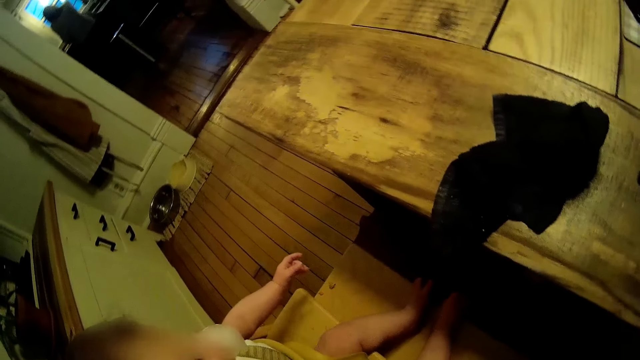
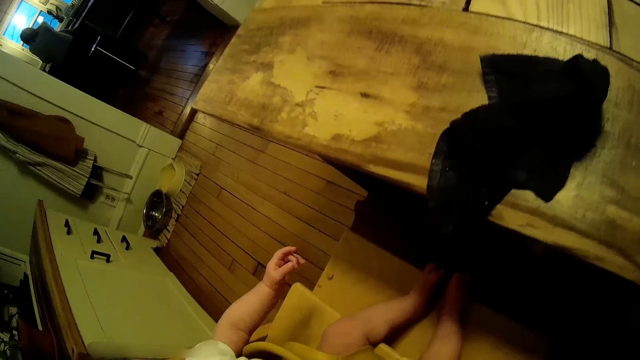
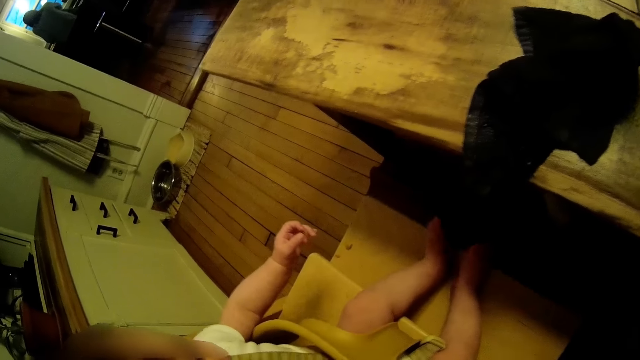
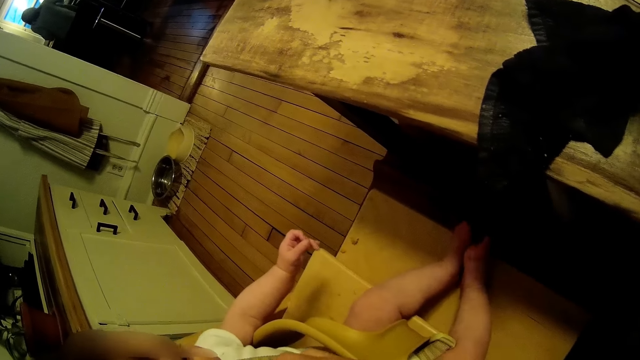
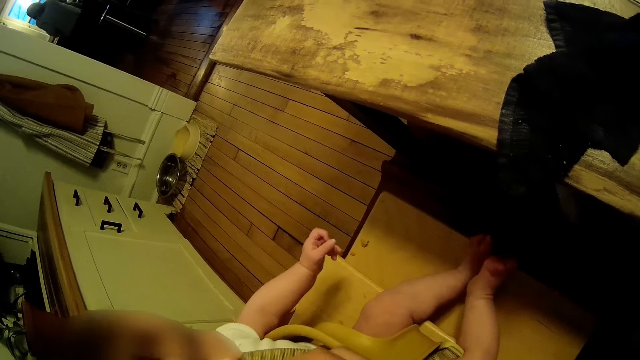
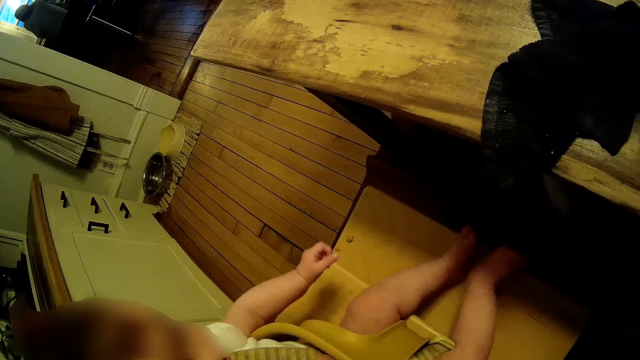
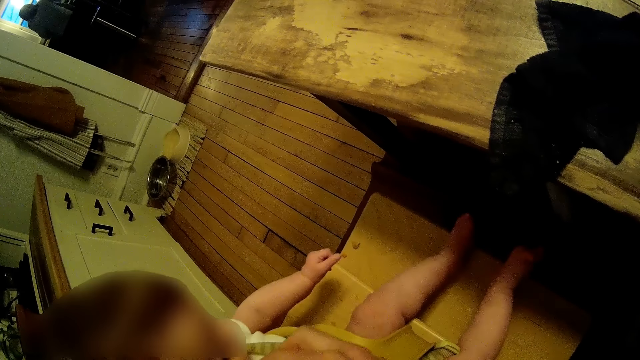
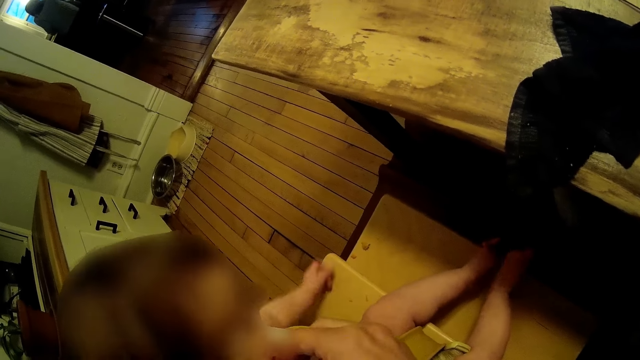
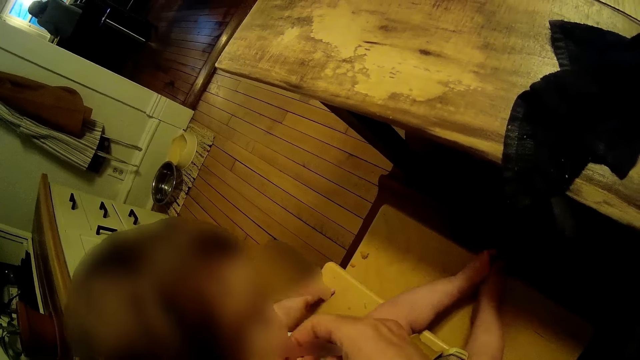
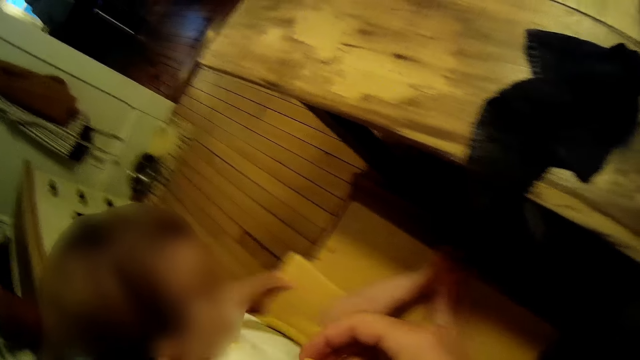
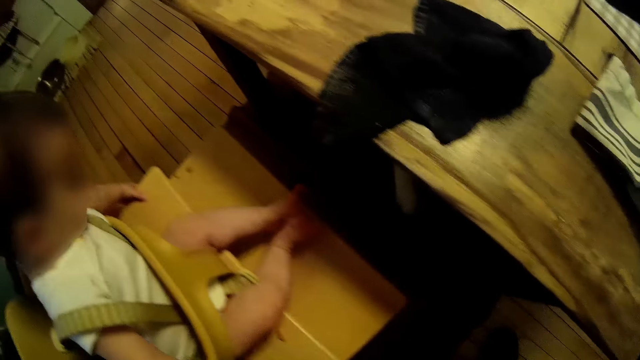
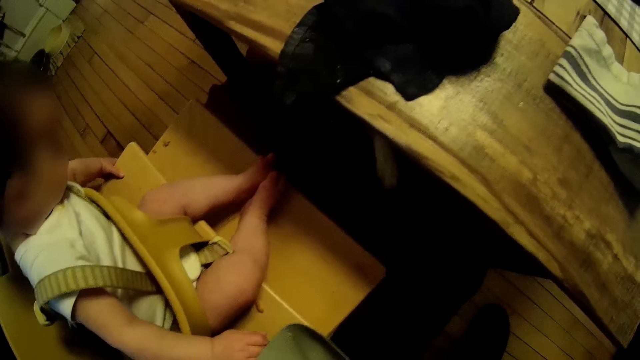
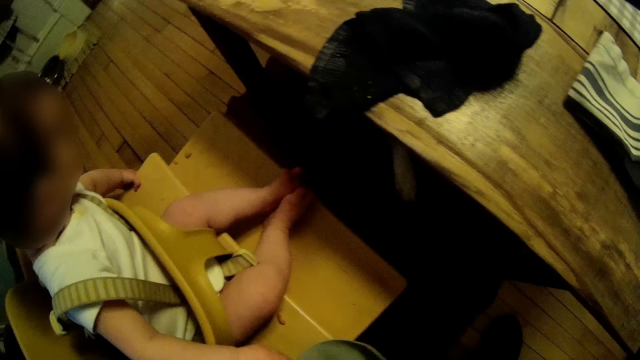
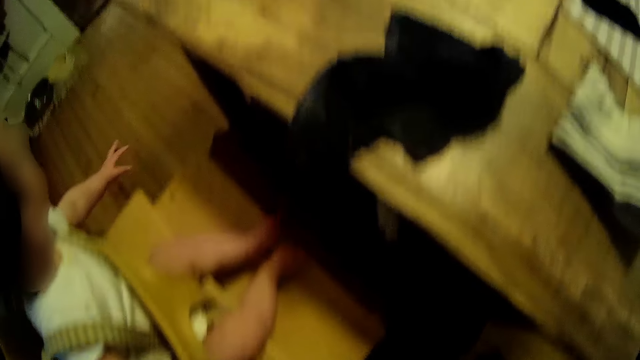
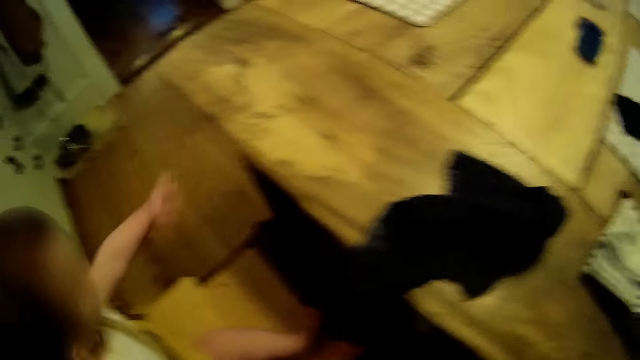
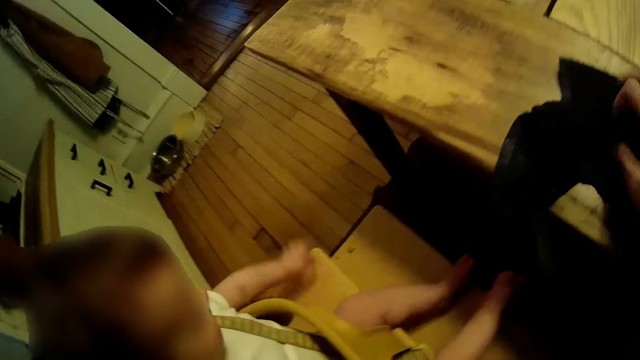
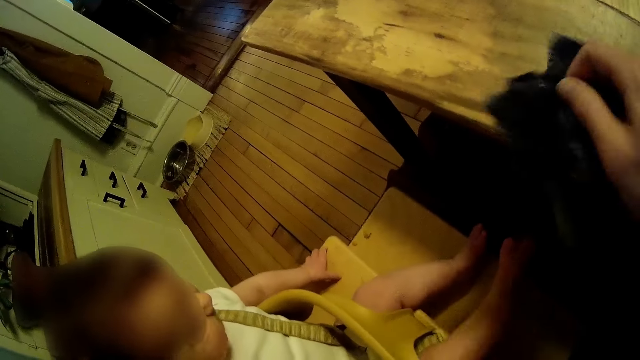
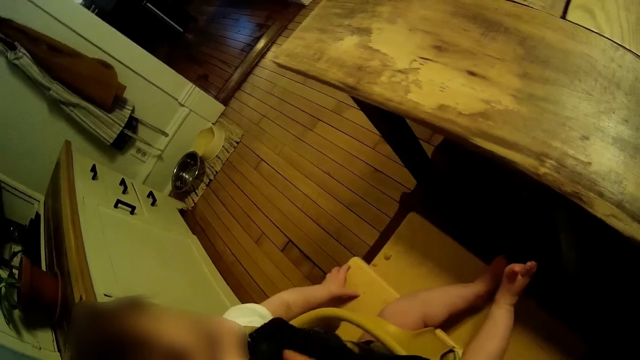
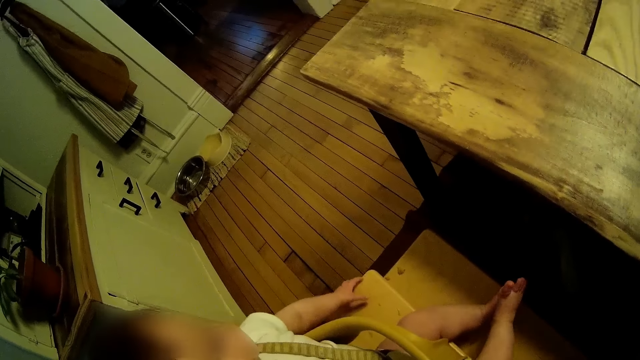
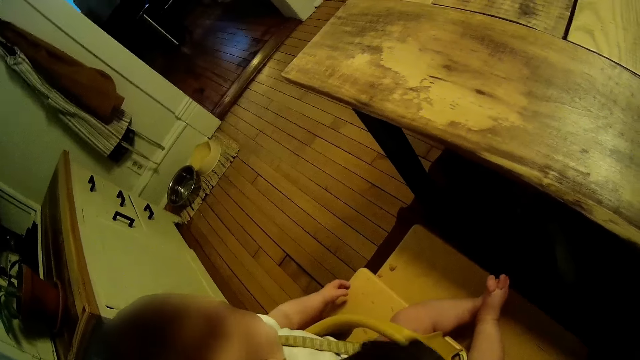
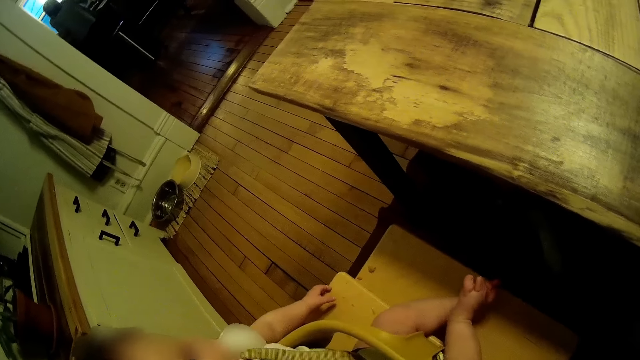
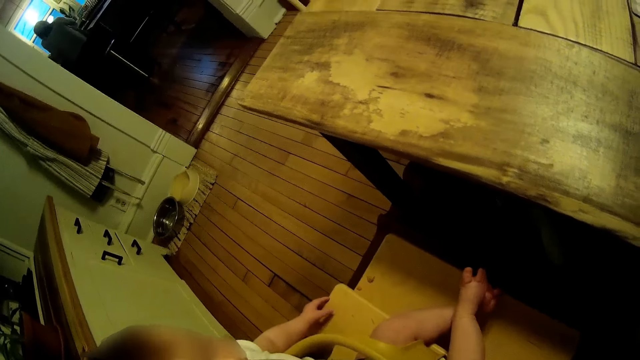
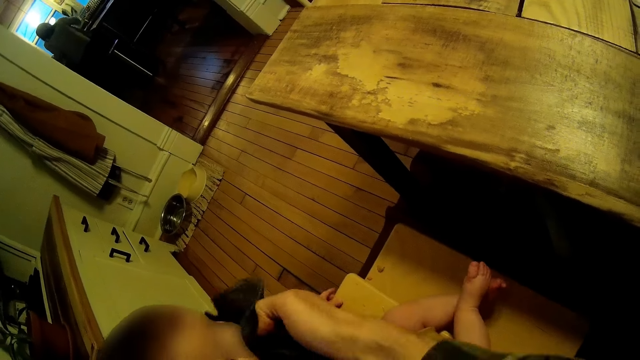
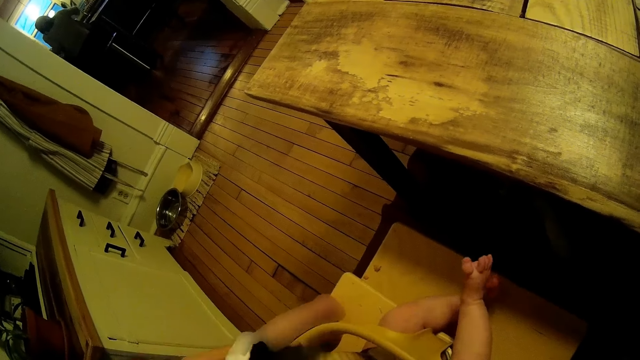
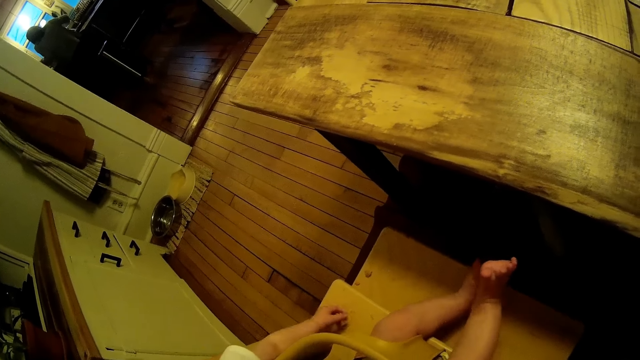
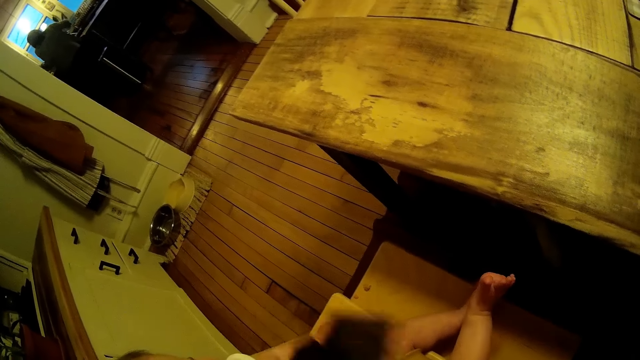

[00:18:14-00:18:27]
The camera wearer sets the baby on a baby chair. The baby fidgets. The camera wearer removes food debris from the body of the baby with his right hand. He picks a towel from the table. He cleans the mouth of the baby with his right hand.

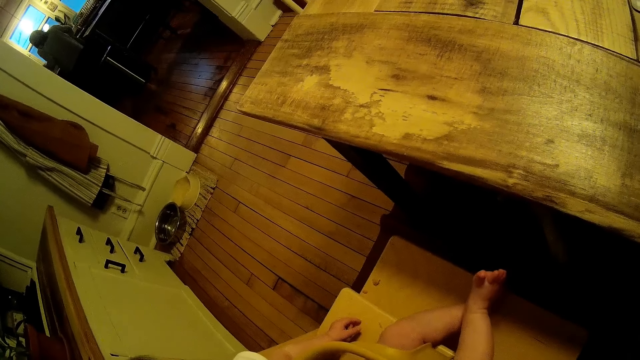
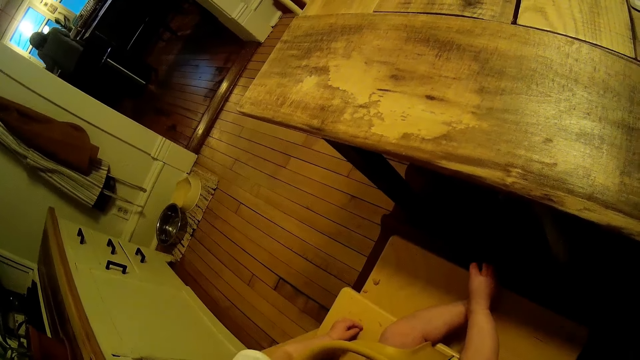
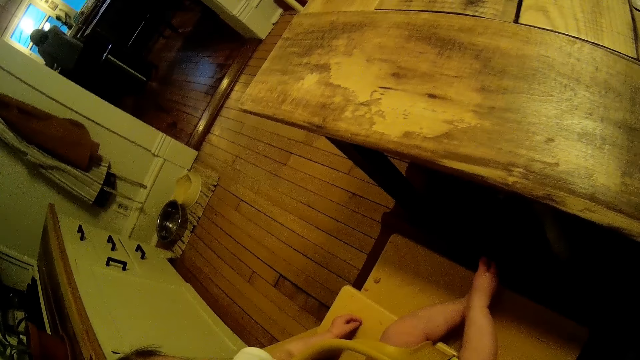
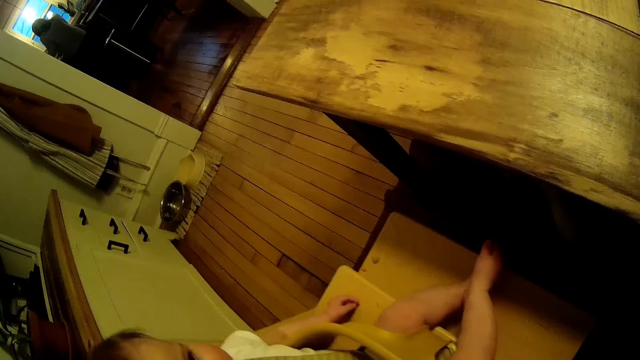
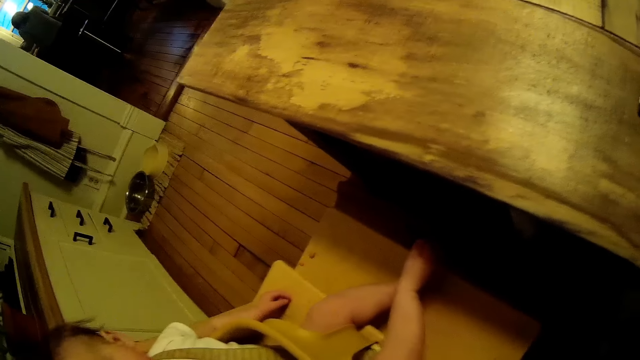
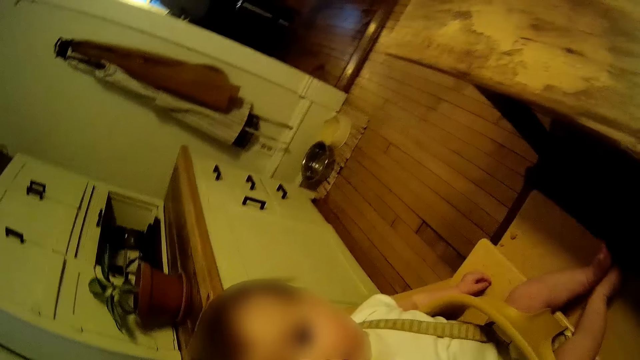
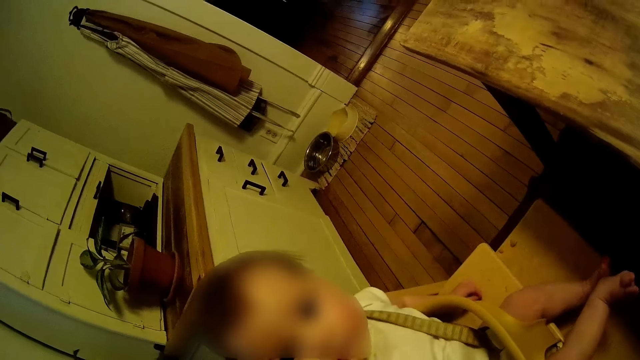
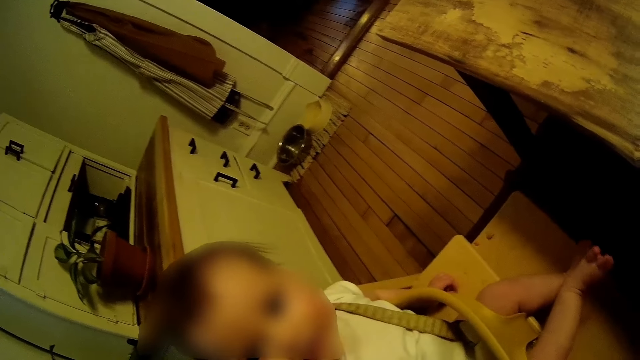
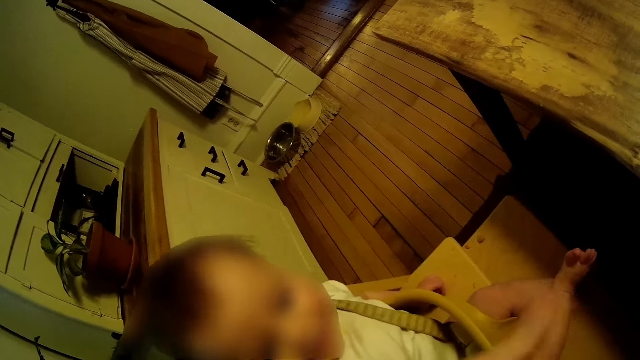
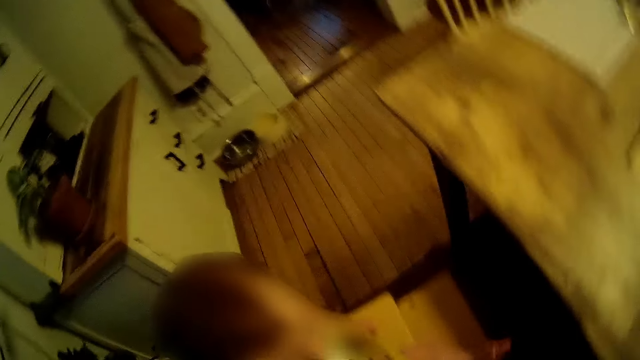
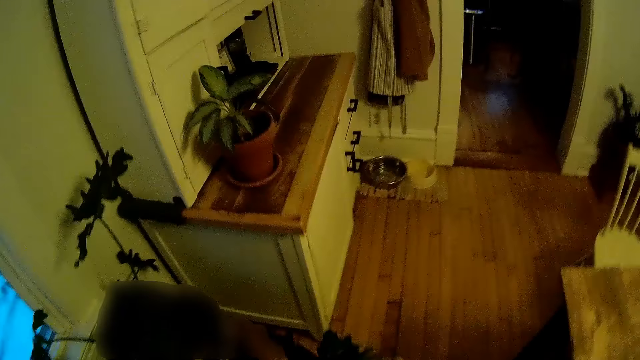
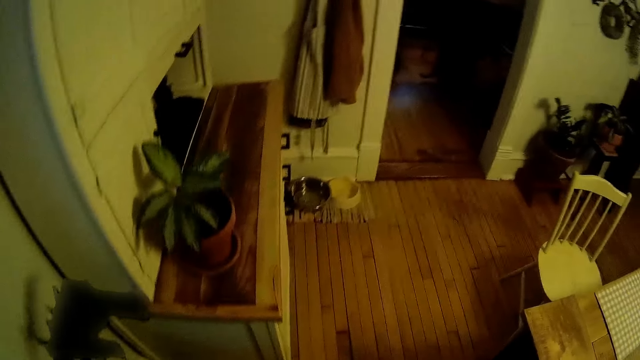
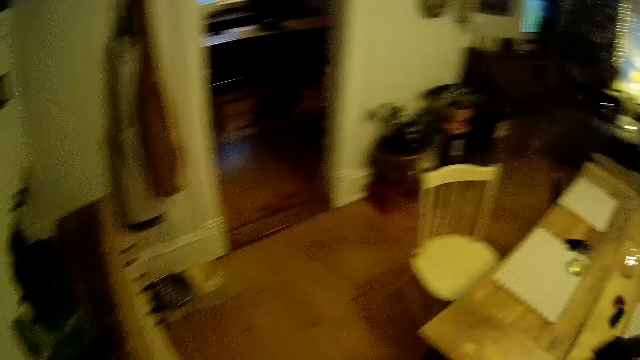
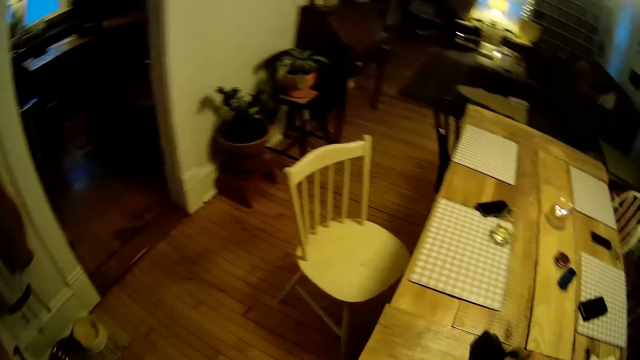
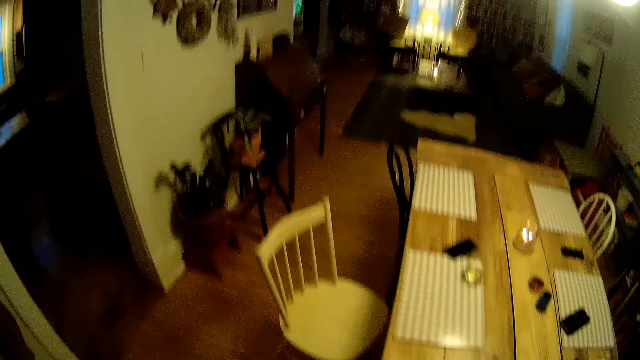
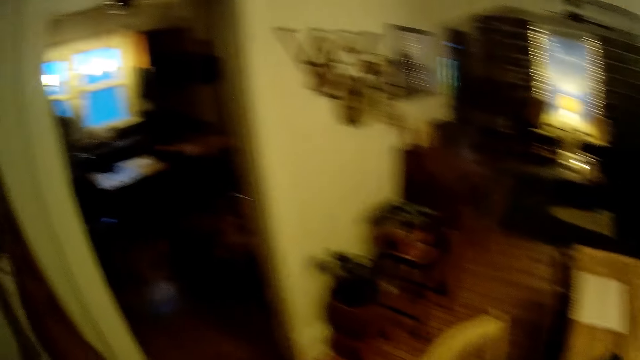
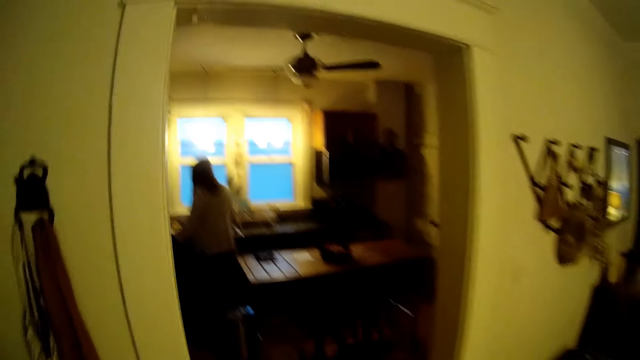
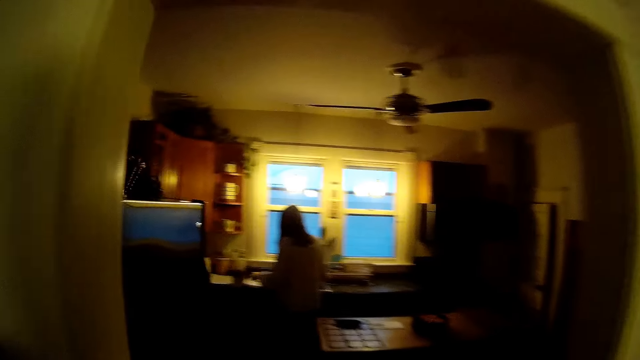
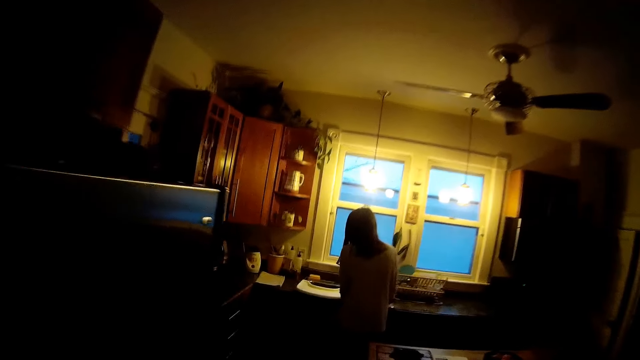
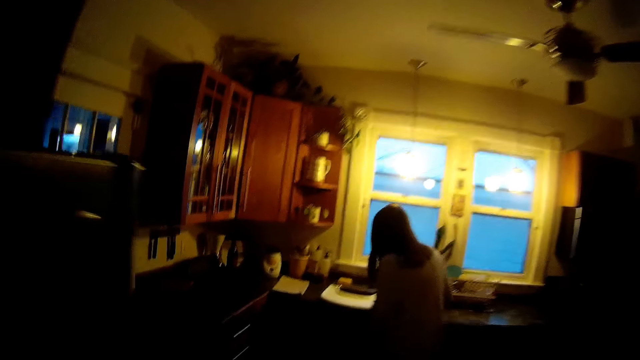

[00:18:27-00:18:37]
The camera wearer walks around the house. He drops the black cloth on a dining table with his right hand. He walks to the kitchen from the dining table.
